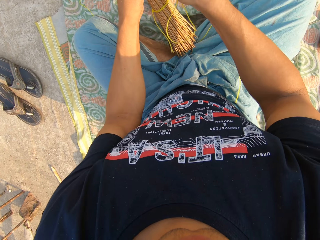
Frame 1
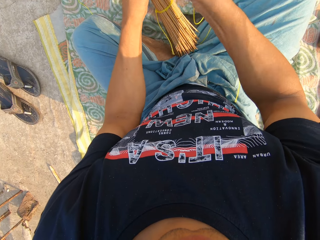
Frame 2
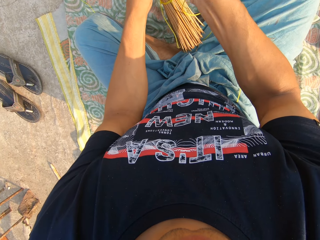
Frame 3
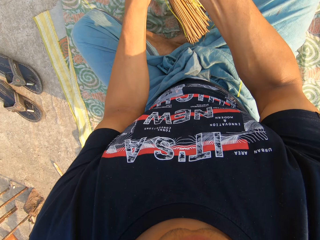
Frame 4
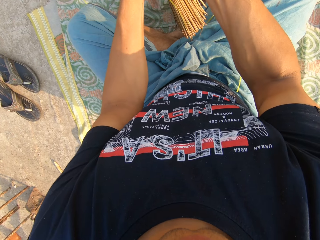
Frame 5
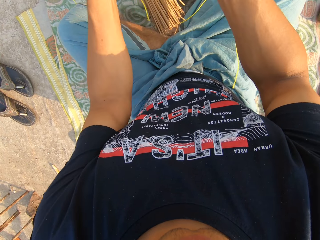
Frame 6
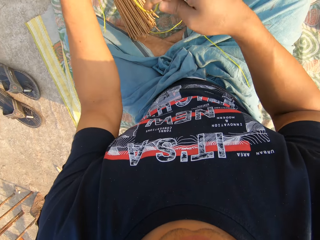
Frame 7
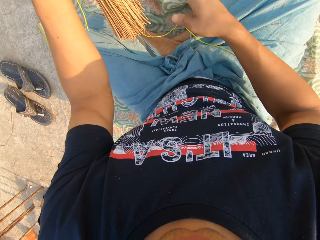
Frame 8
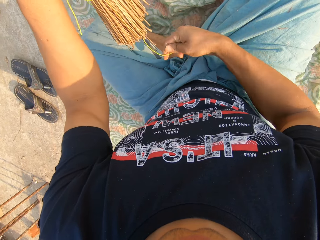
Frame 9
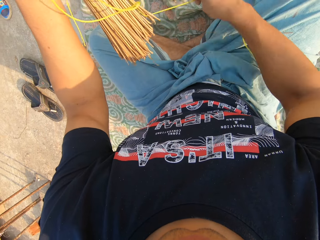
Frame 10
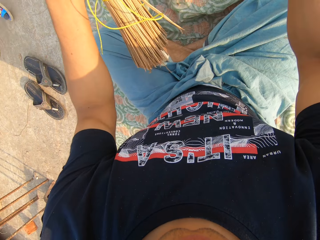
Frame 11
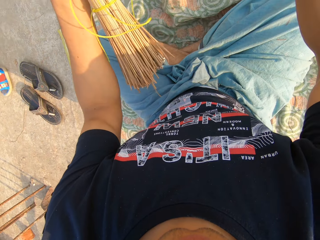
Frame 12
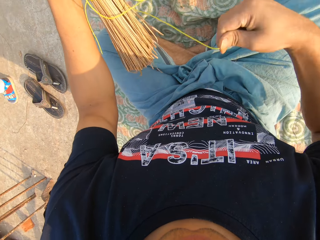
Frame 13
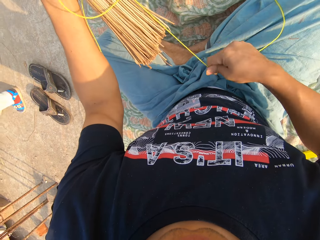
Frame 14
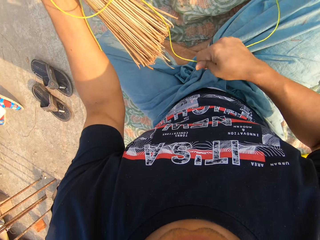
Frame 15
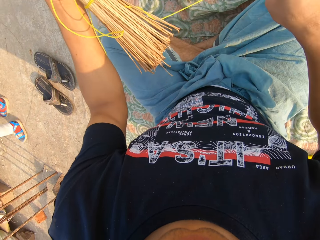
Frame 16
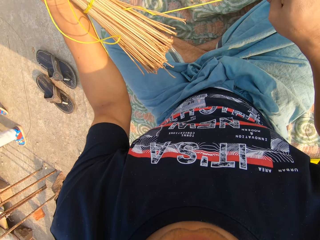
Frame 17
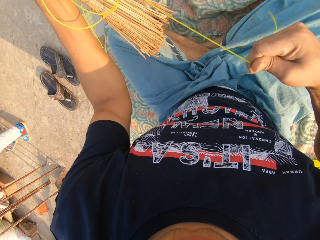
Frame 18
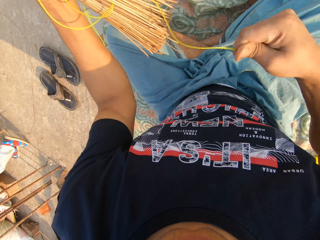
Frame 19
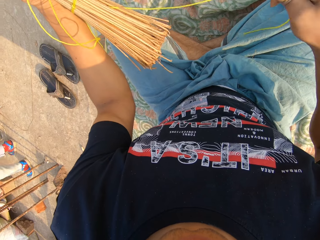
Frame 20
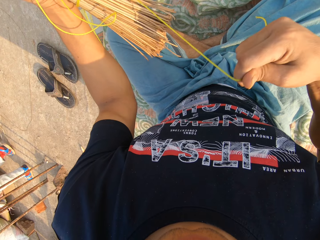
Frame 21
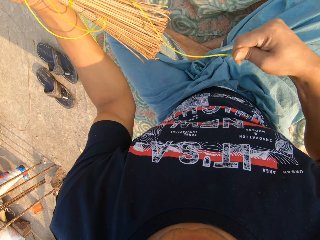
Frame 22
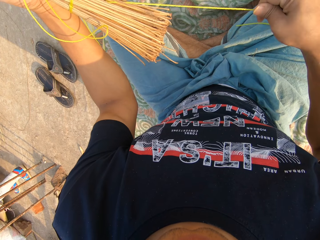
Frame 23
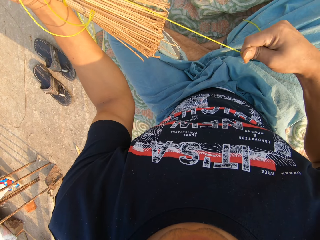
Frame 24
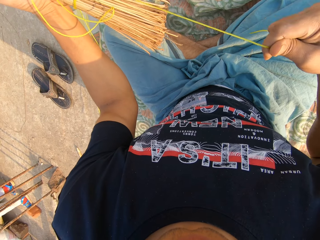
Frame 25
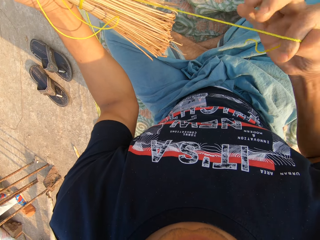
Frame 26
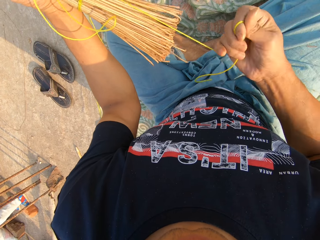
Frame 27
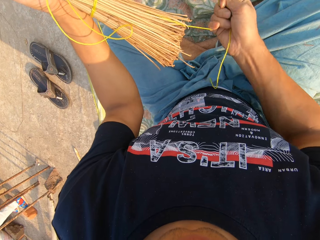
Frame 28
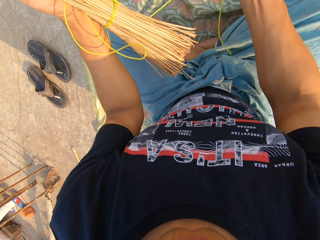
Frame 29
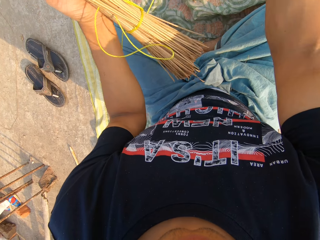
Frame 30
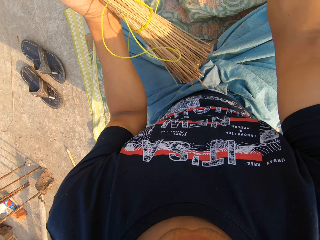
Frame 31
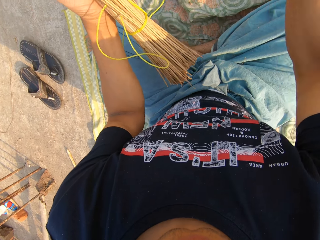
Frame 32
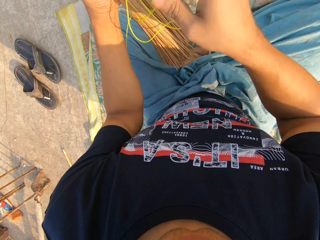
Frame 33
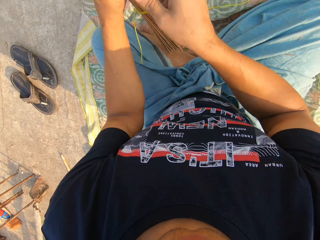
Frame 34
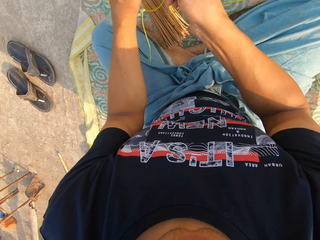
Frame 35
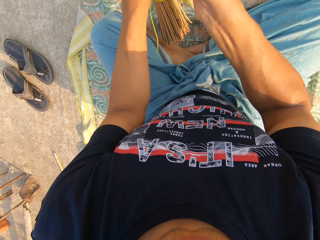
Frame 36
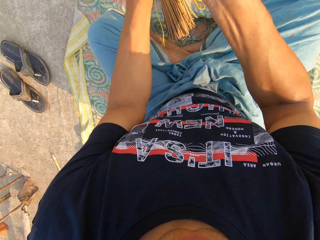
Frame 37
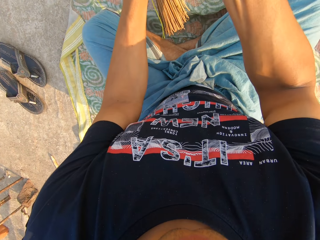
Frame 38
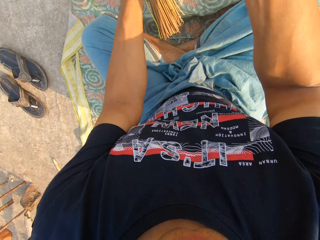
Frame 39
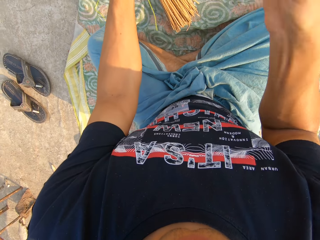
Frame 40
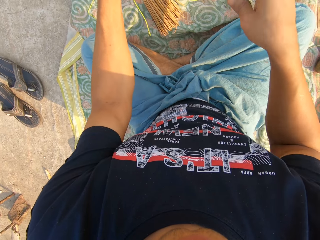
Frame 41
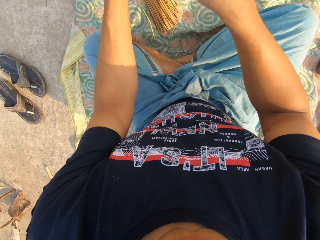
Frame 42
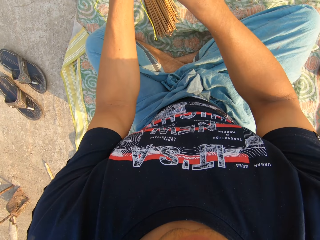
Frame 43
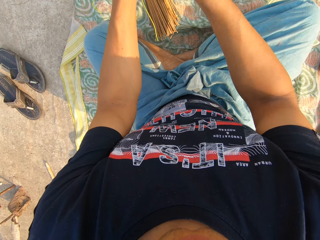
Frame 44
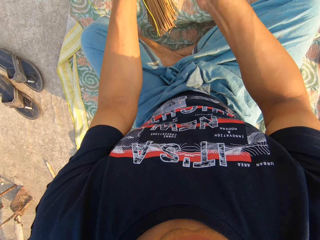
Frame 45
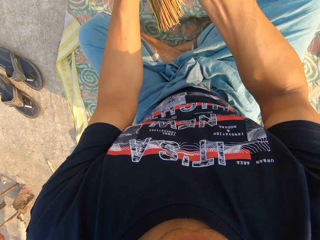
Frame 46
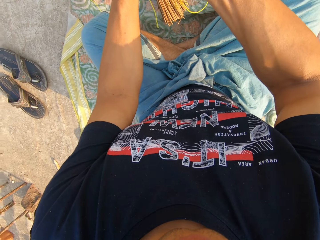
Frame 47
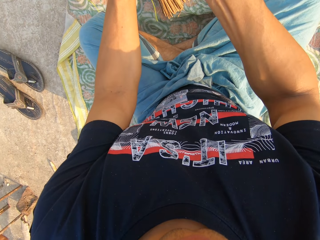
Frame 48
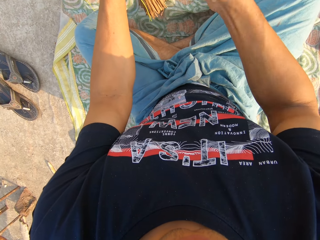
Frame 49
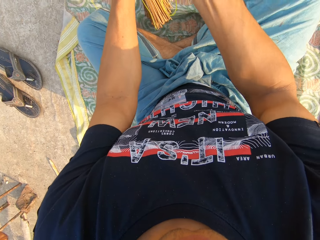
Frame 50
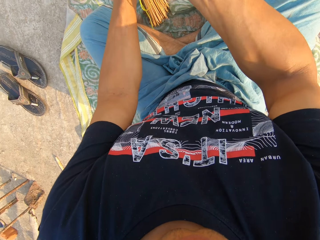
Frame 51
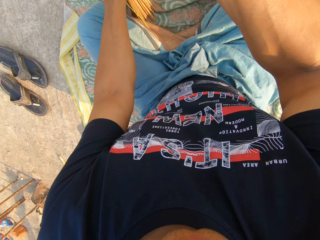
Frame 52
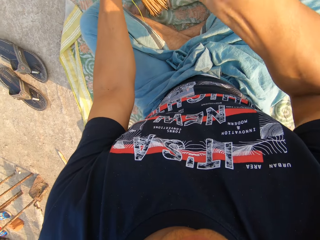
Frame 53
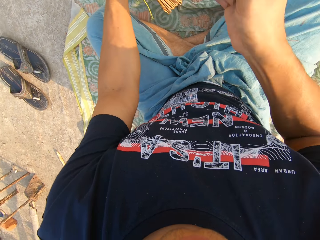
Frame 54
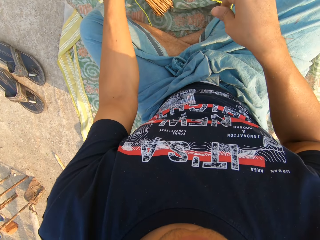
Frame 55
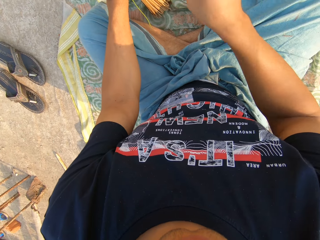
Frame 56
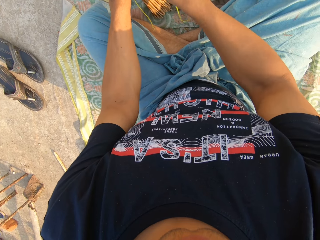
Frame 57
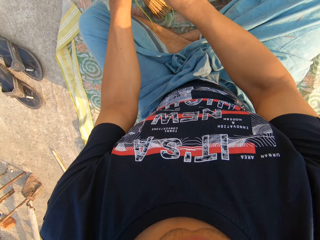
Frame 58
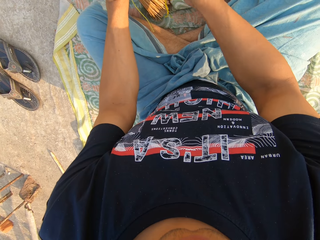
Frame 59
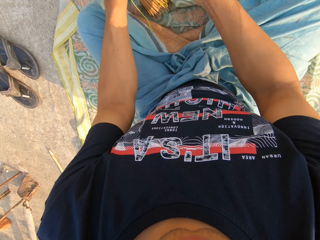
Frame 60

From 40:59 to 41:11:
The camera wearer ties the rope around a broom with his right hand. He removes the ropes from the broomsticks. He pulls on the rope with his hand.

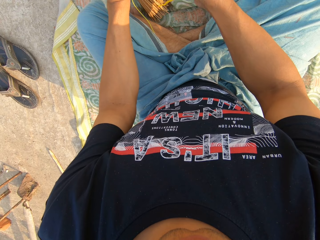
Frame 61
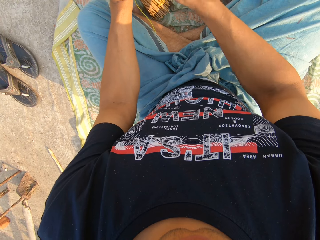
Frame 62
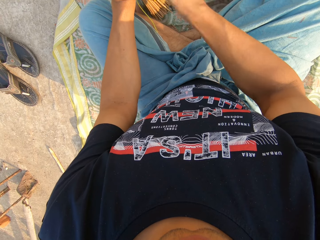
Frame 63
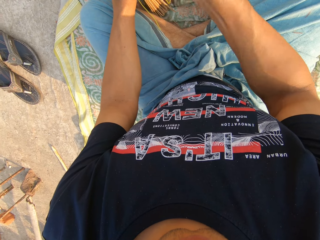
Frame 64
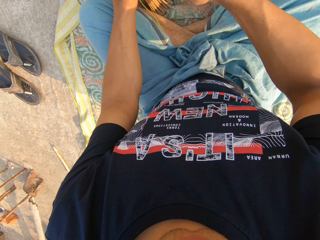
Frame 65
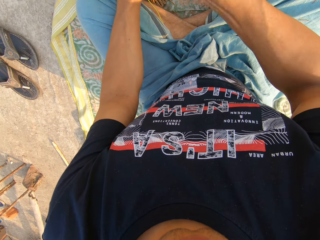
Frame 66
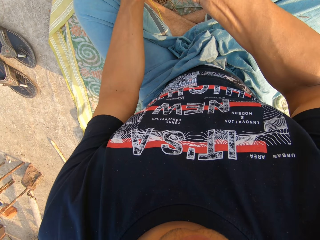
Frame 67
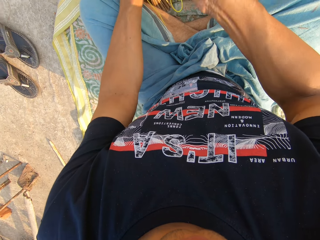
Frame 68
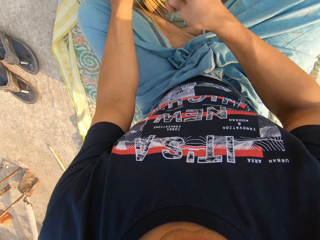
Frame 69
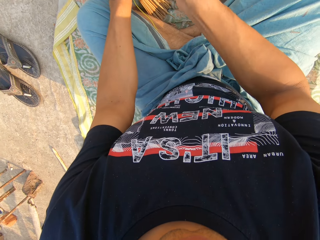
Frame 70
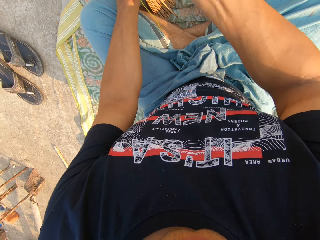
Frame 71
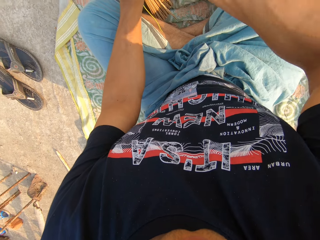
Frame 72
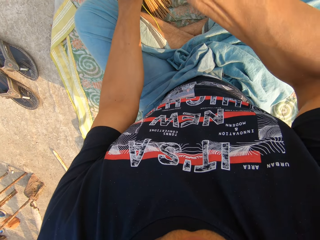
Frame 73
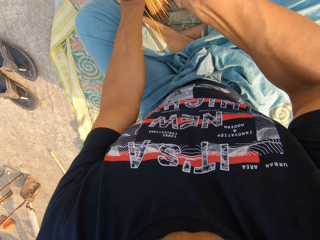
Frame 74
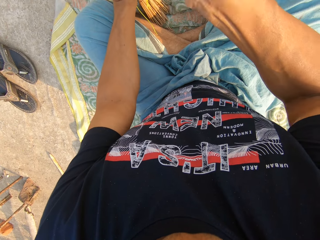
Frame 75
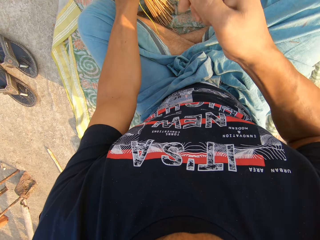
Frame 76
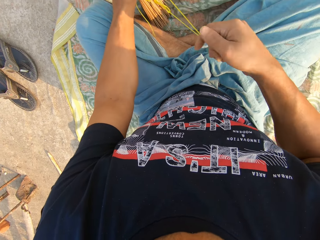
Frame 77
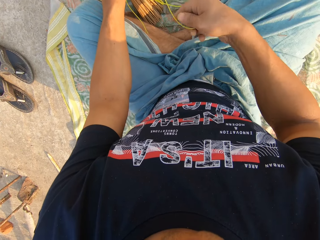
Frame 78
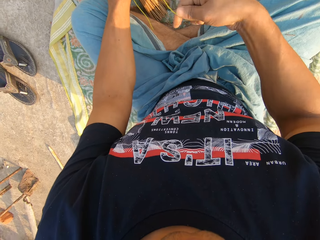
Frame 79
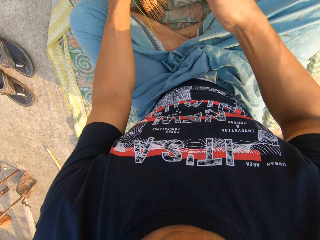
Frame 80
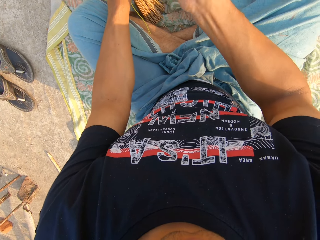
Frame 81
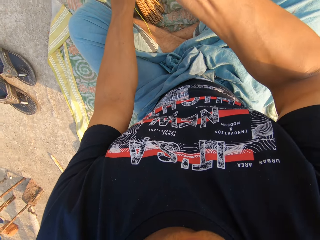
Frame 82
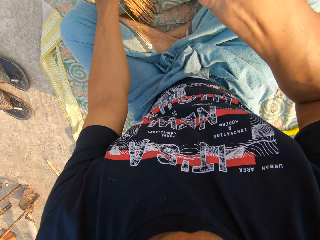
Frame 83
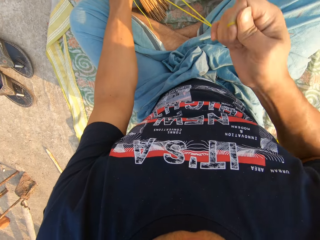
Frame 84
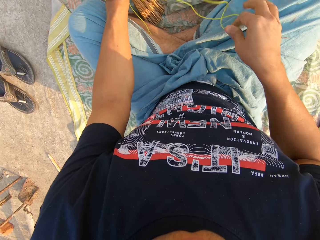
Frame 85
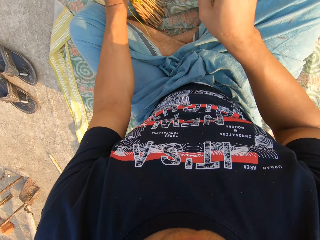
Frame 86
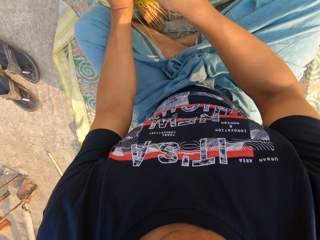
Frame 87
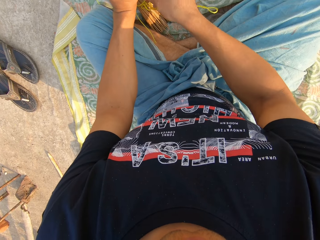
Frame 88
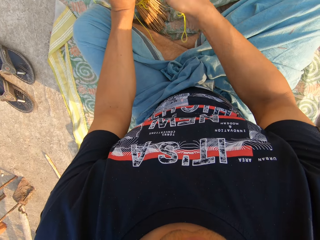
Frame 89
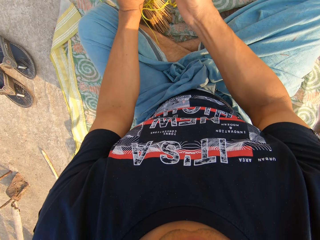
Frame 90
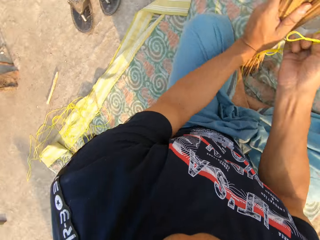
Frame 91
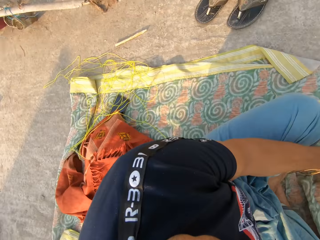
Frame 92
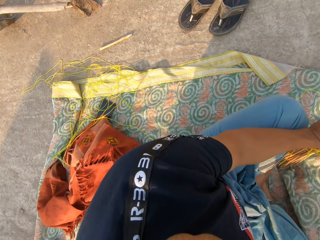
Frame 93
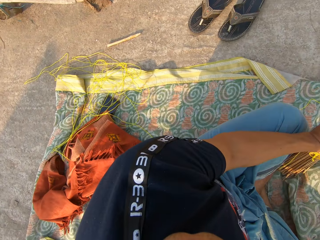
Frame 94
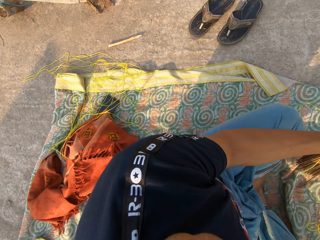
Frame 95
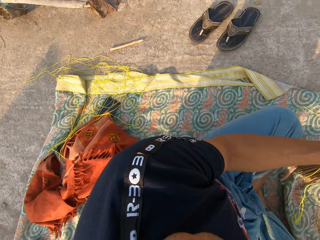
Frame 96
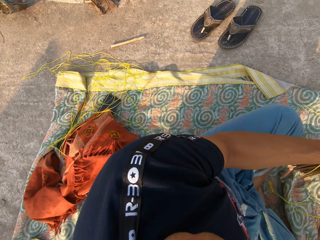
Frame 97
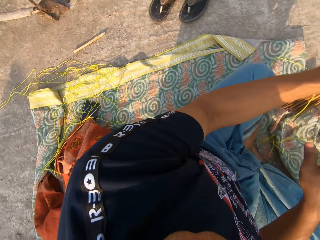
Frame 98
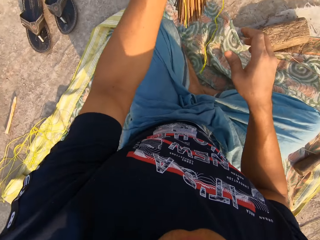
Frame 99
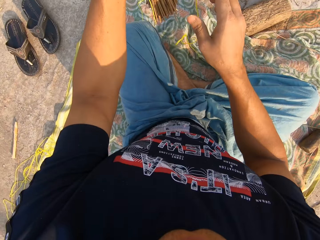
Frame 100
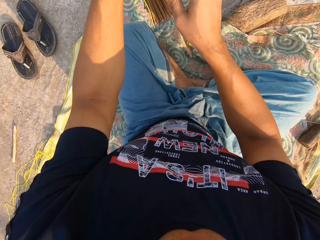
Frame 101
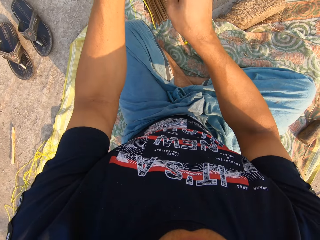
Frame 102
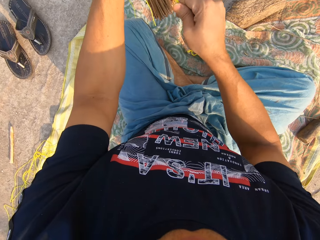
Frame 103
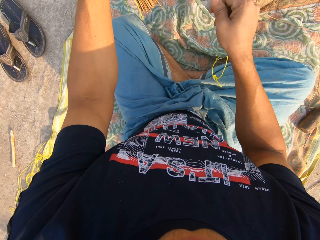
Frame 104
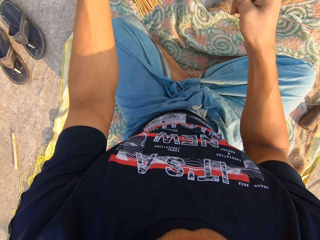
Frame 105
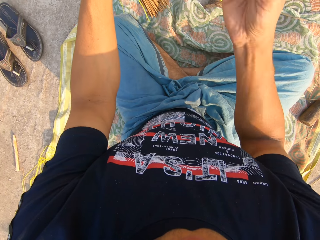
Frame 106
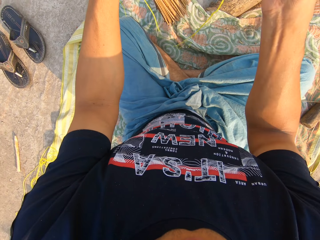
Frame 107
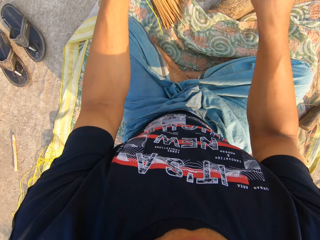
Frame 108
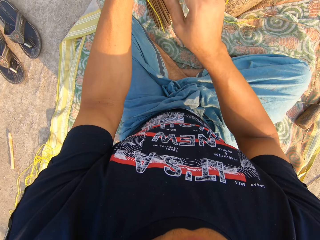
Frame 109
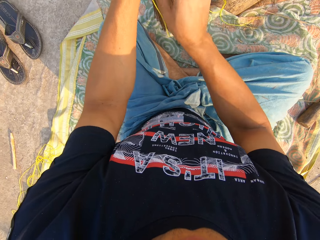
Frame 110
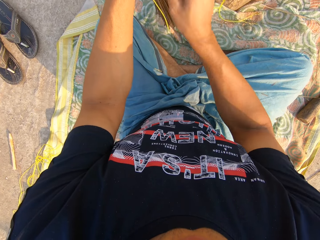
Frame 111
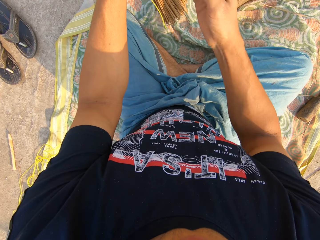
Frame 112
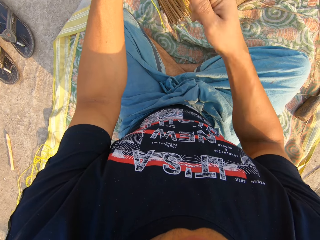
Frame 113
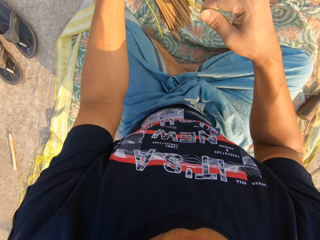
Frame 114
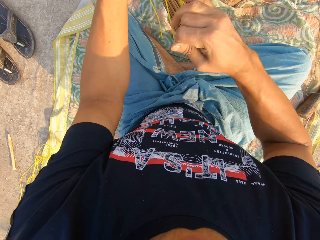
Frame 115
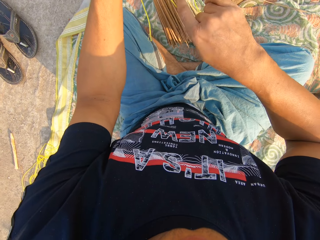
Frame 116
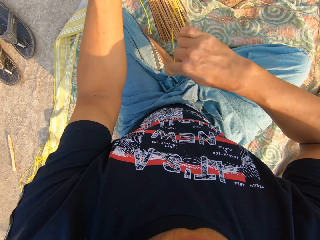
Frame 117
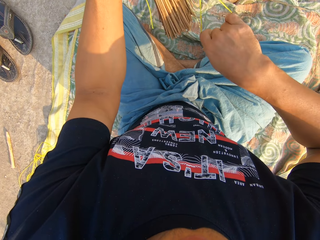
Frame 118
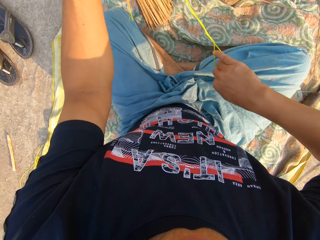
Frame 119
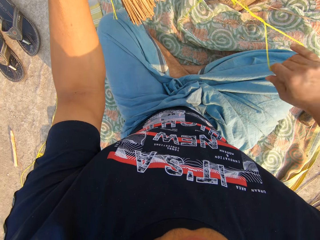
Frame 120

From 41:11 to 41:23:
The camera wearer stares at the floor. He pulls on the rope with his hand.
